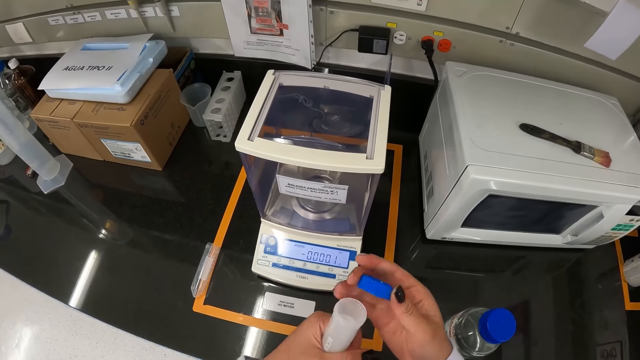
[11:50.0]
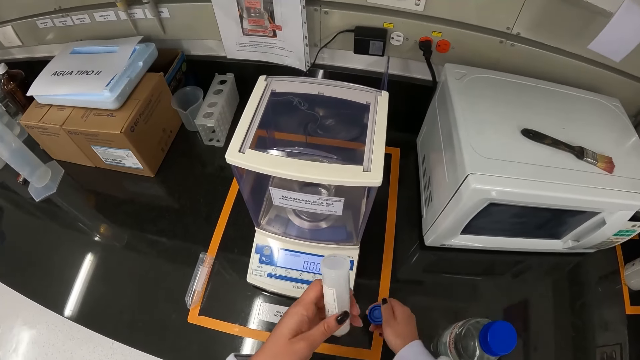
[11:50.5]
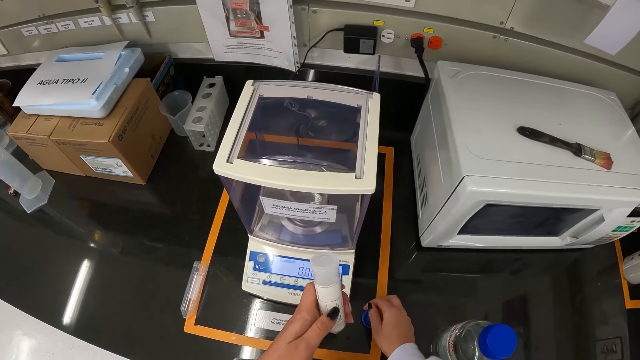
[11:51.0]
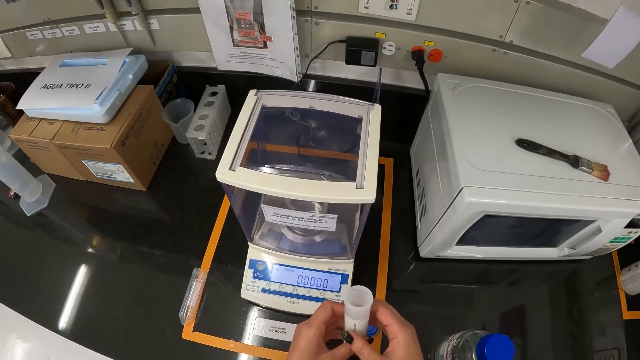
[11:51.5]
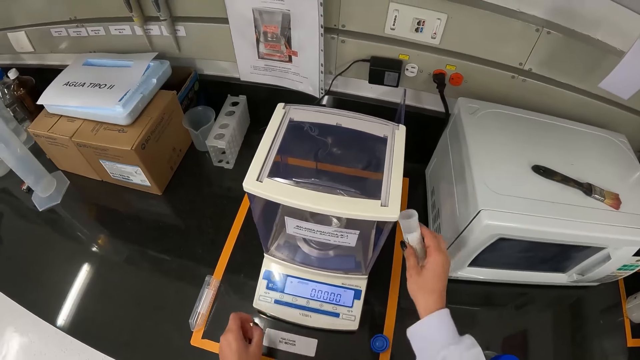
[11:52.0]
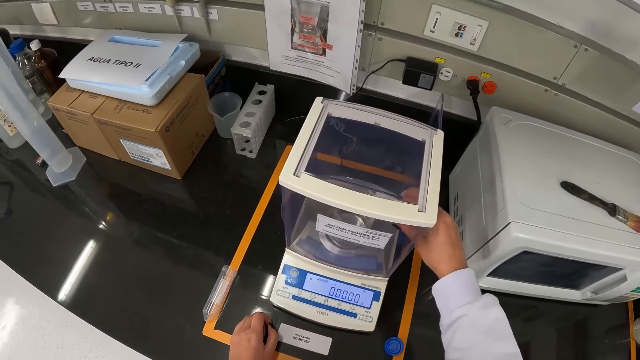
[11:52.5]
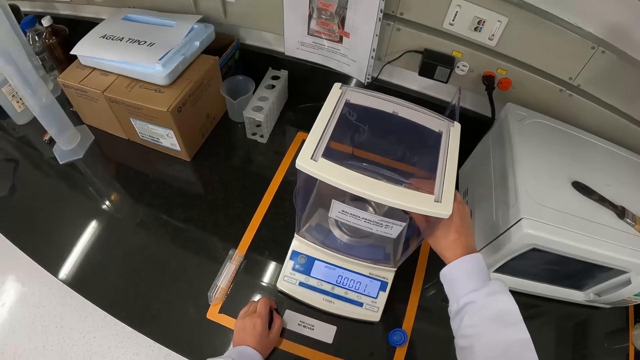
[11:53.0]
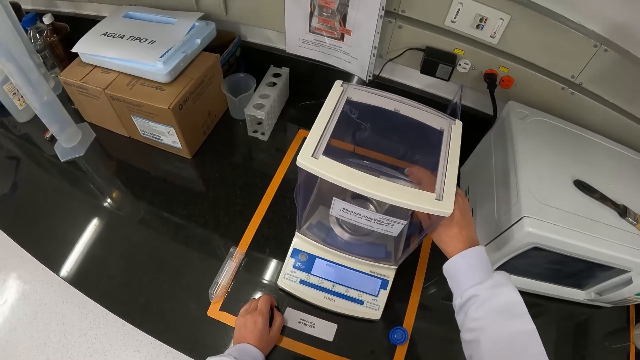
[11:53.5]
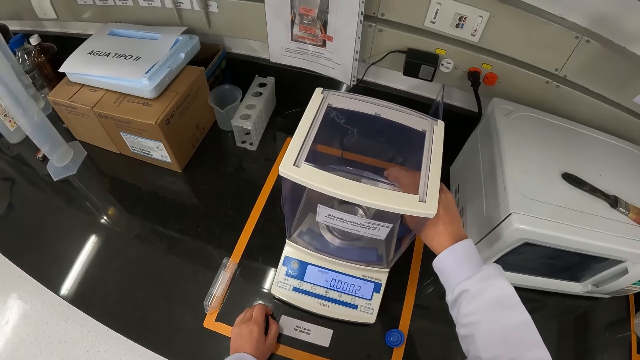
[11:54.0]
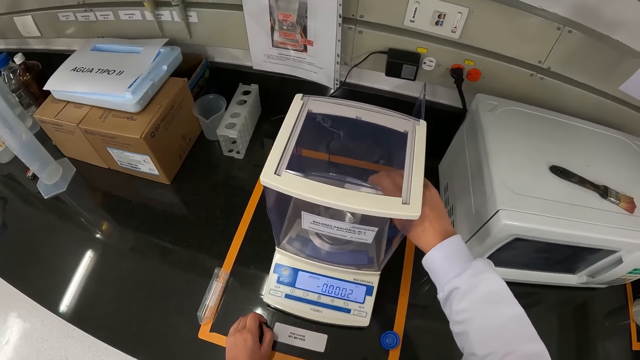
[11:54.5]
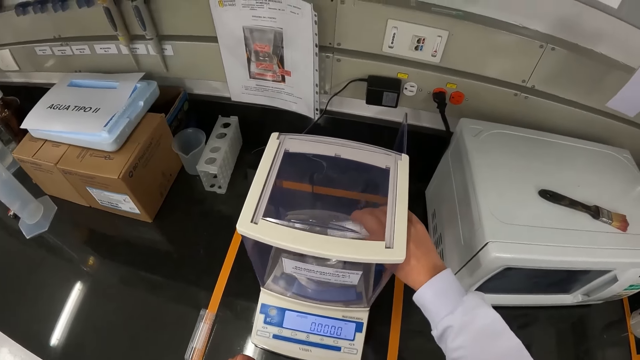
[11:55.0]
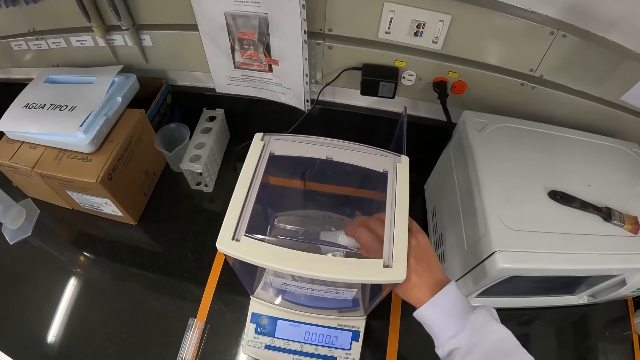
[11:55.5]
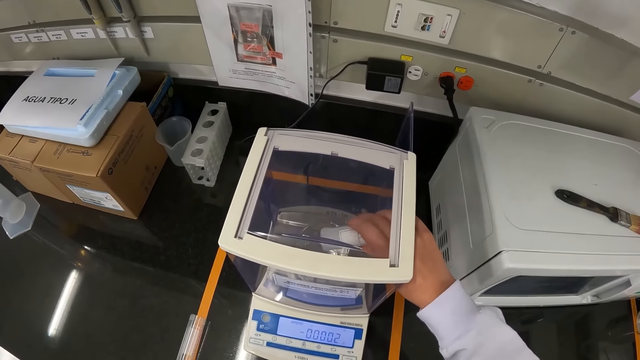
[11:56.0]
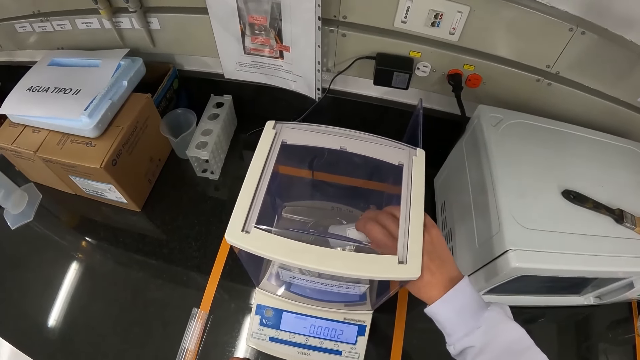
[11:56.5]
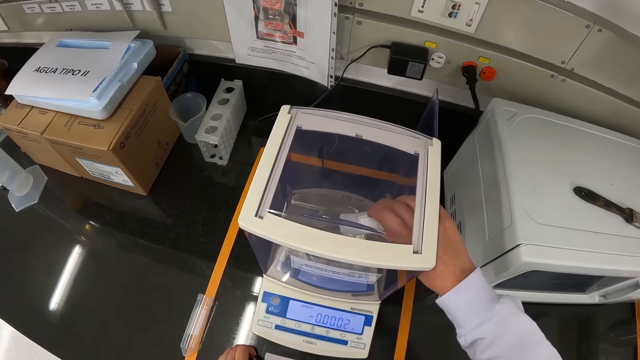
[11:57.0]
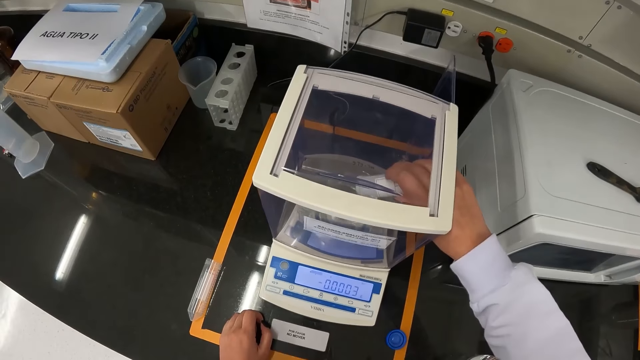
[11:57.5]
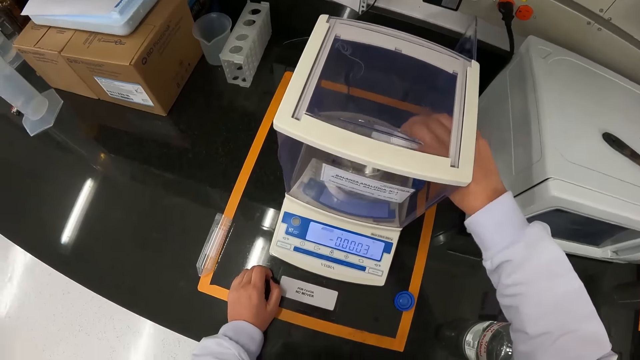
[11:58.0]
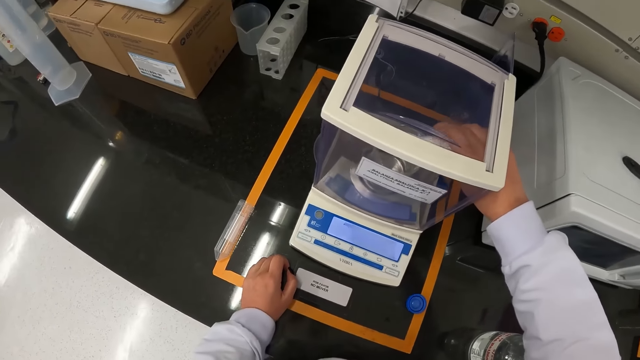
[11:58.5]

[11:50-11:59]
The camera wearer places the cap in her right hand on the table. She passes the centrifuge tube from her left hand to her right hand. She pours the chemical in the centrifuge tube into the beaker in the analytical balance with her right hand.

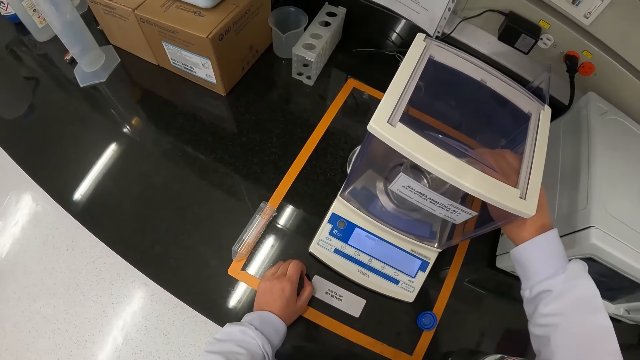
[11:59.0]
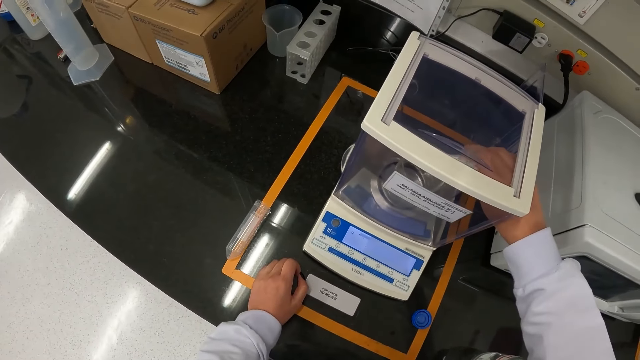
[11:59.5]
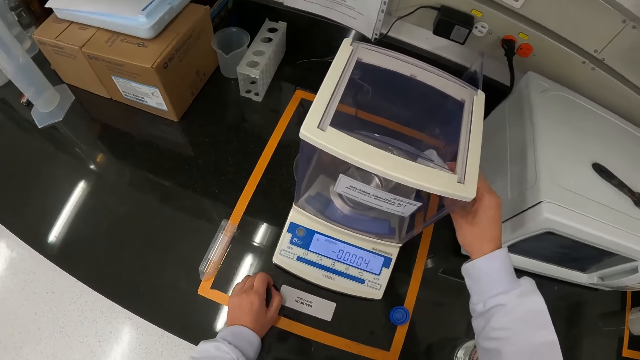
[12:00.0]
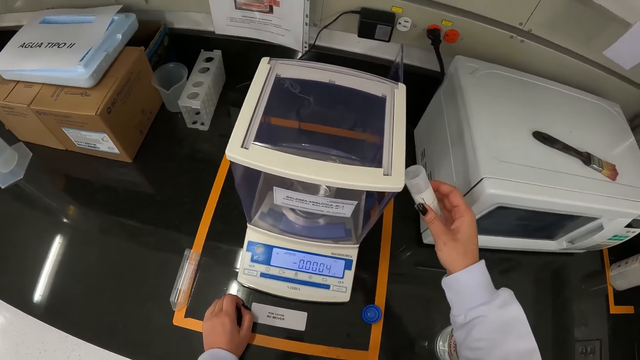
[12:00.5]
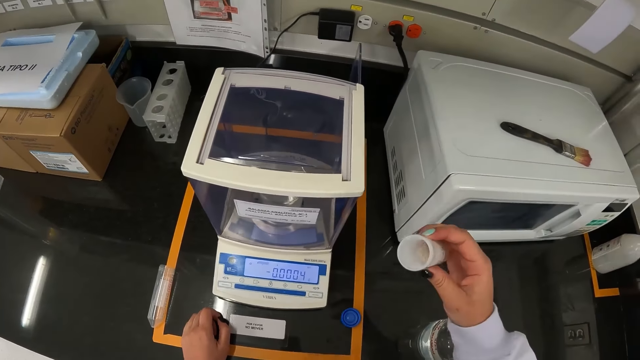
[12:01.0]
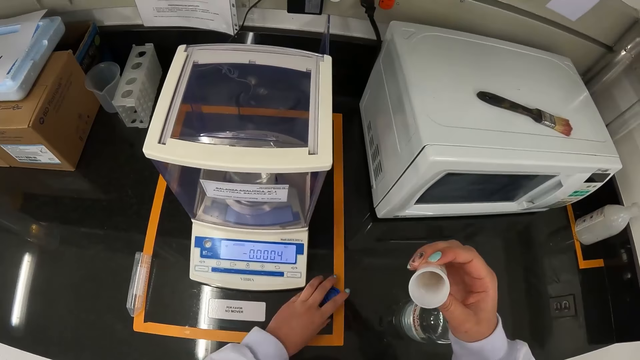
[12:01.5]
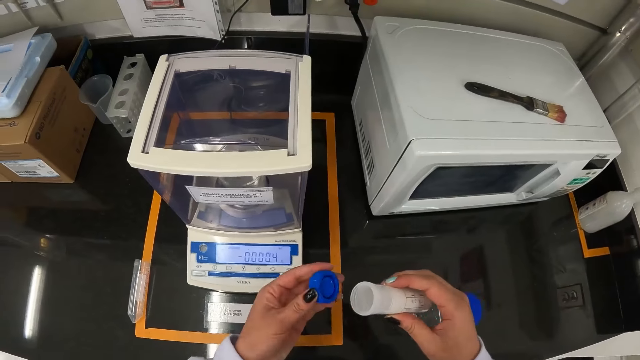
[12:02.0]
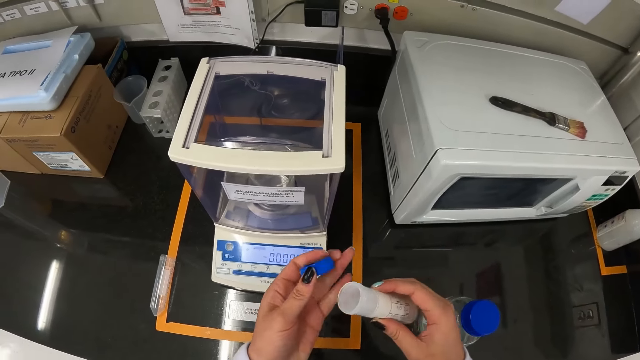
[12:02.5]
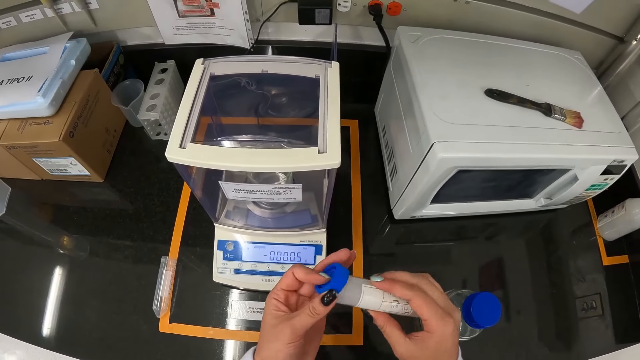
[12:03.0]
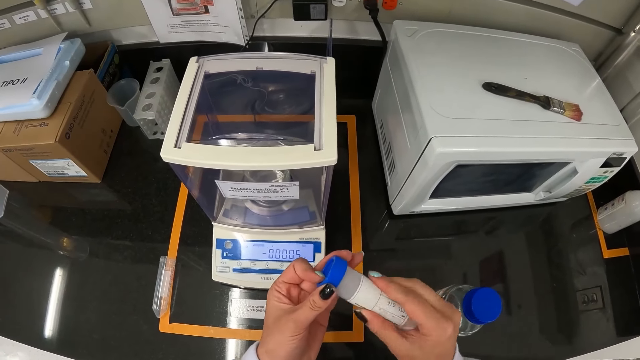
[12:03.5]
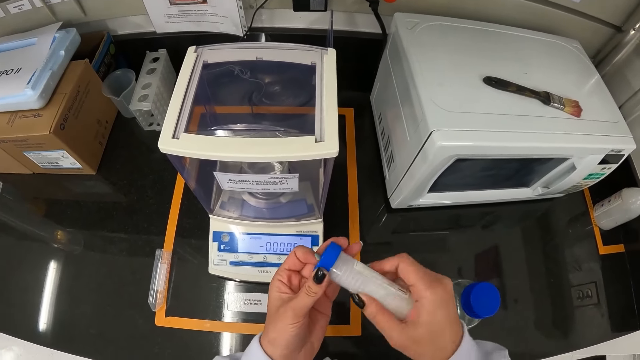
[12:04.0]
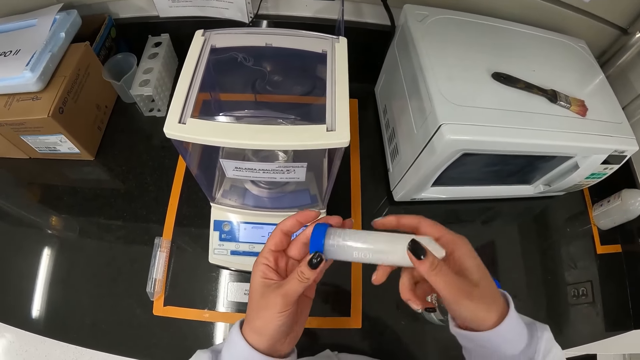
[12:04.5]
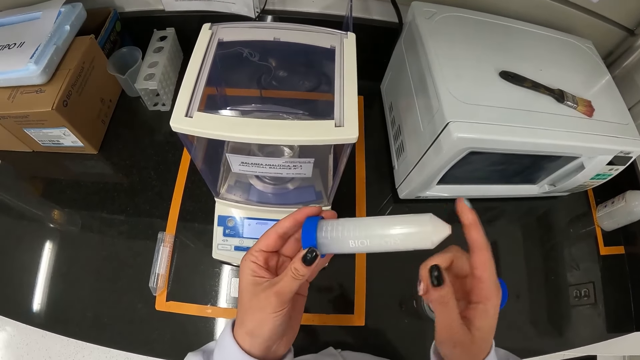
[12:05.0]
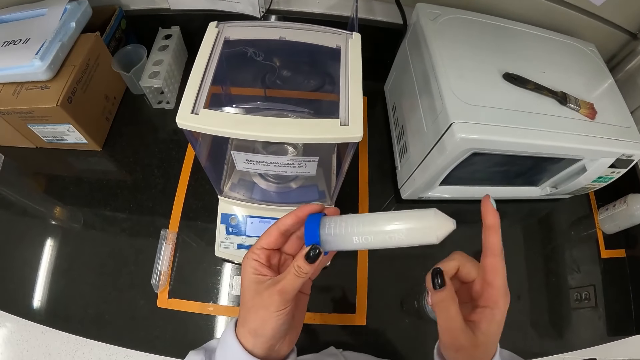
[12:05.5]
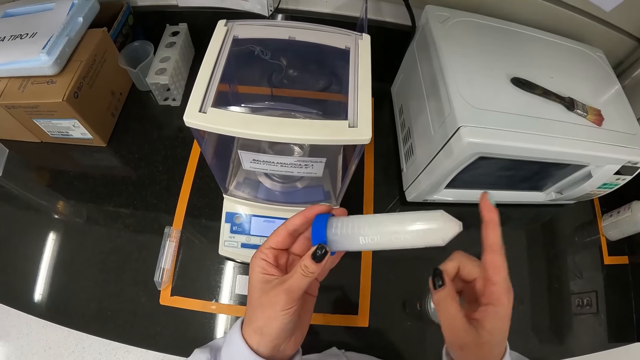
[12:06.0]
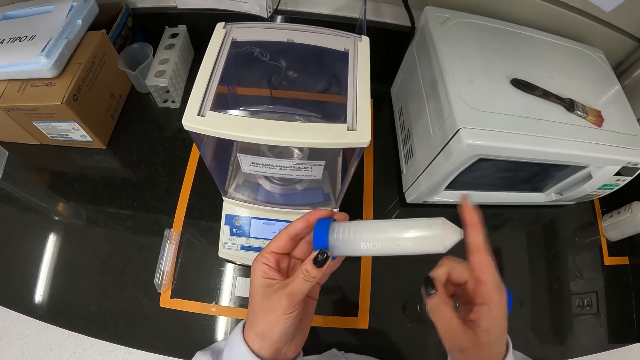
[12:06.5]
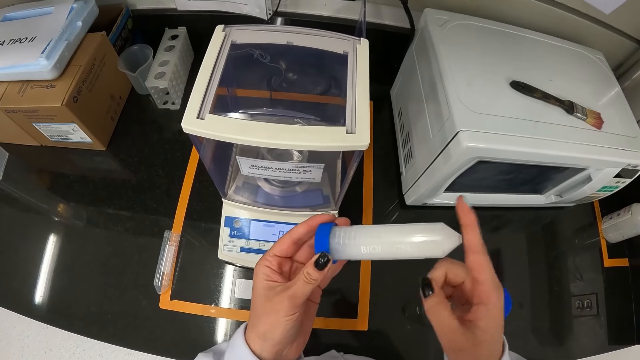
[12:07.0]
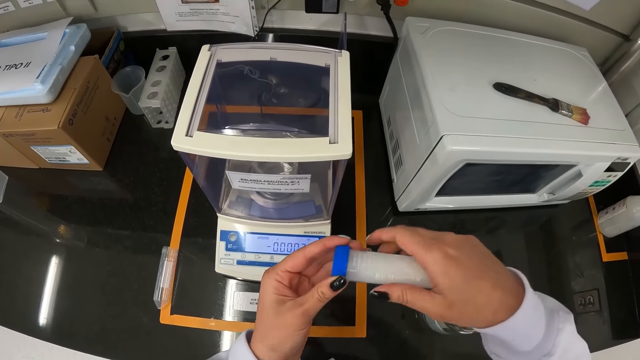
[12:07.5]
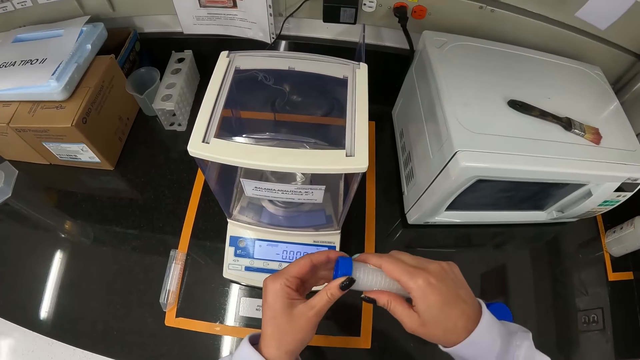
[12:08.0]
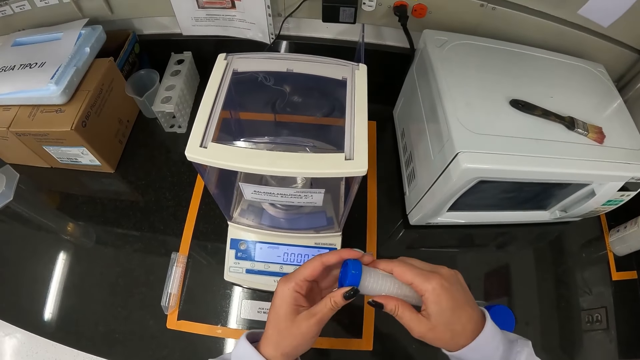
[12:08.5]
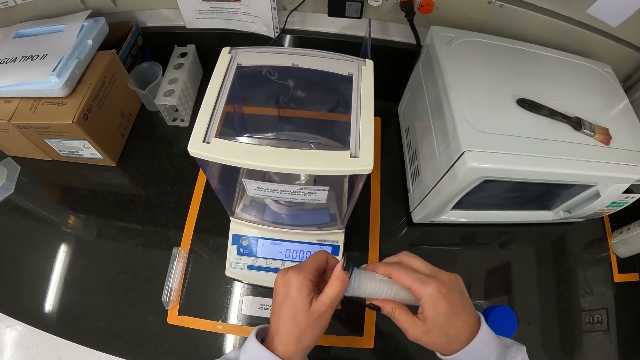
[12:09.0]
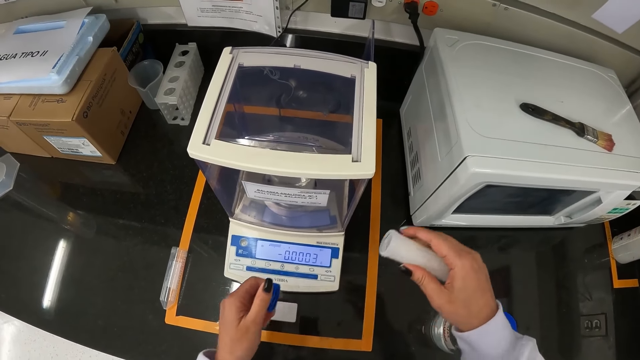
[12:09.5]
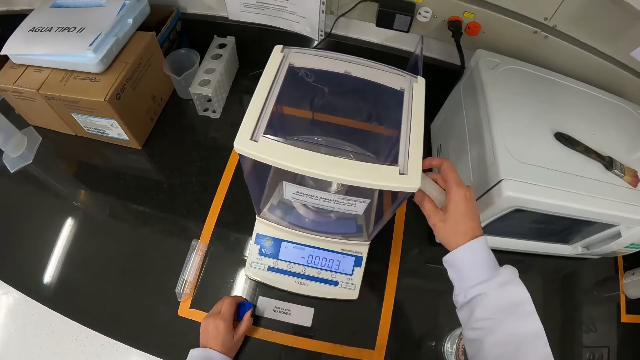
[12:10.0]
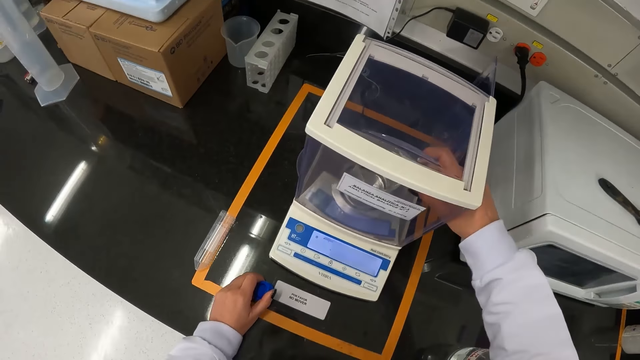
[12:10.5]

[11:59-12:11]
The camera wearer picks the cap from the table with her left hand. She closes the centrifuge tube in her right hand with the cap in her left hand. She taps the centrifuge tube in her left hand with her right hand. She opens the centrifuge tube with both hands. She pours the chemical in the centrifuge tube into the beaker in the analytical balance with her right hand.
